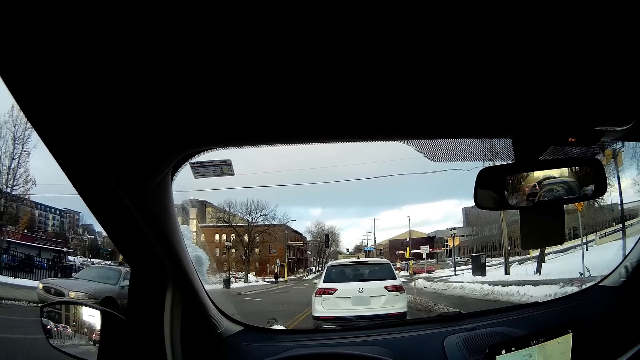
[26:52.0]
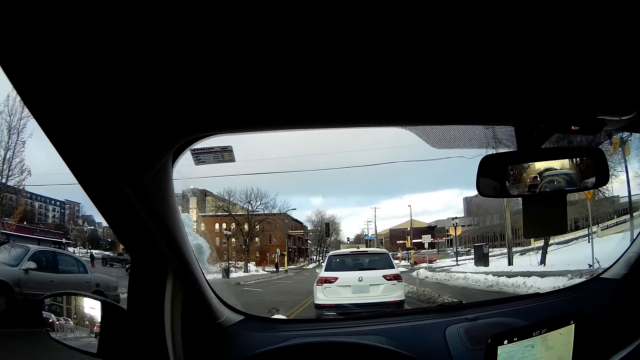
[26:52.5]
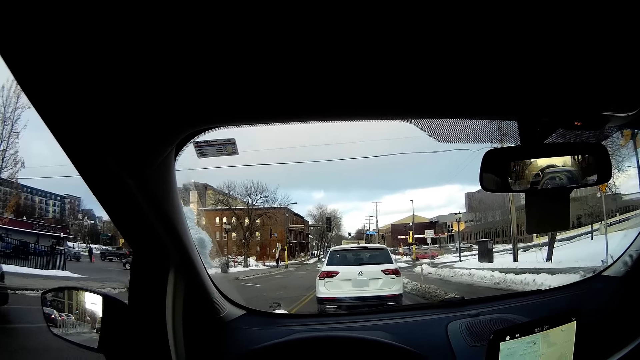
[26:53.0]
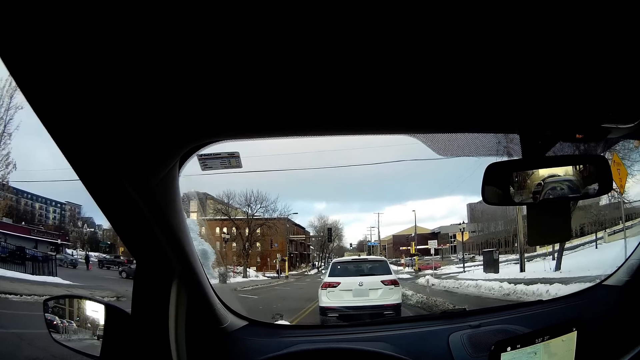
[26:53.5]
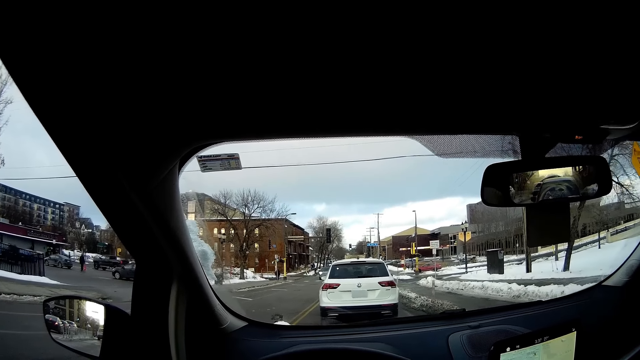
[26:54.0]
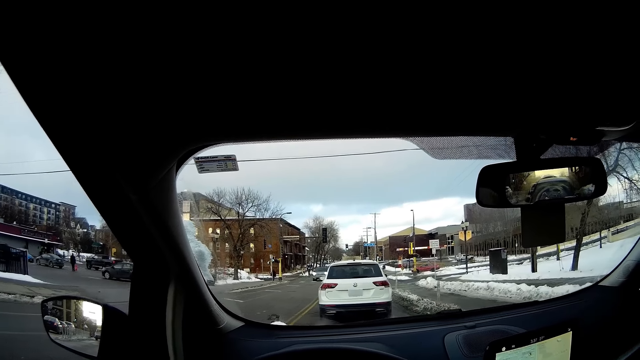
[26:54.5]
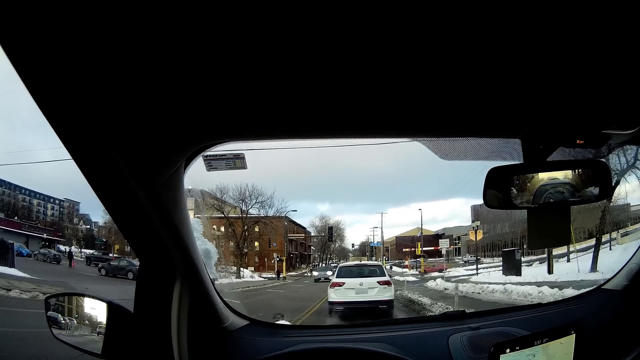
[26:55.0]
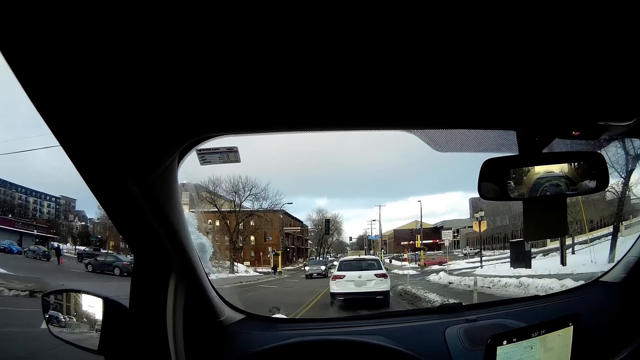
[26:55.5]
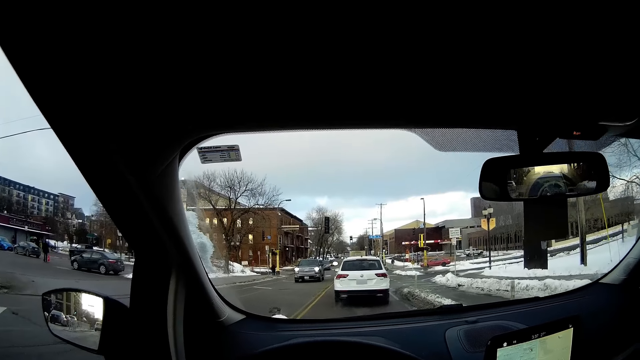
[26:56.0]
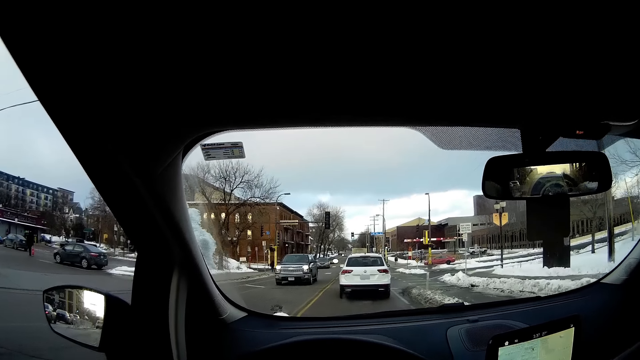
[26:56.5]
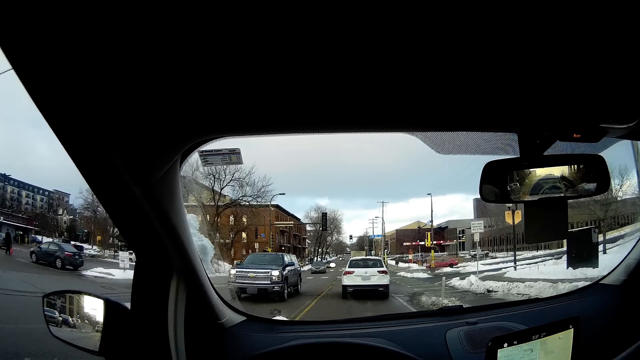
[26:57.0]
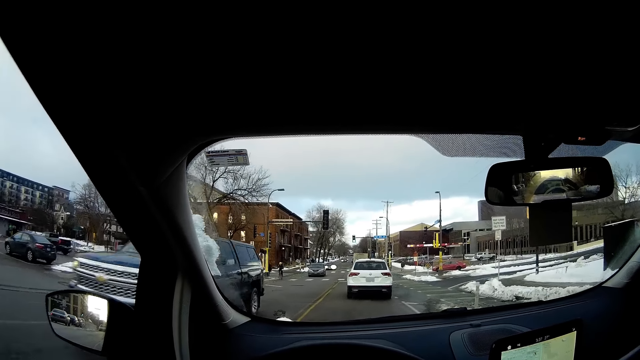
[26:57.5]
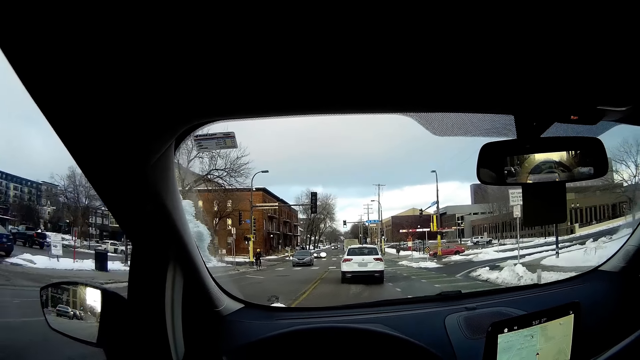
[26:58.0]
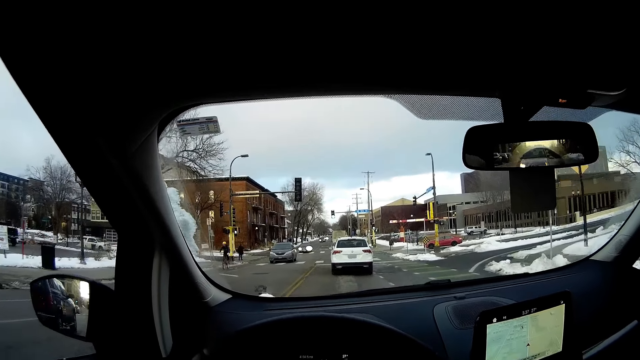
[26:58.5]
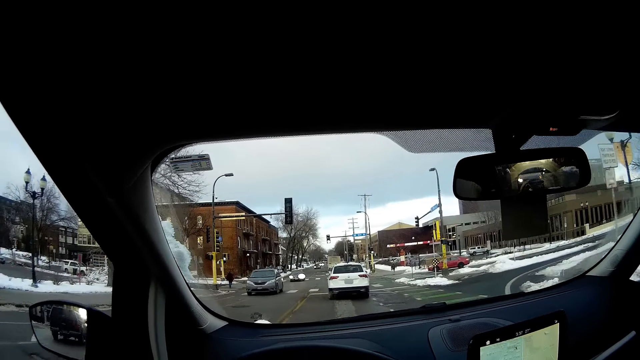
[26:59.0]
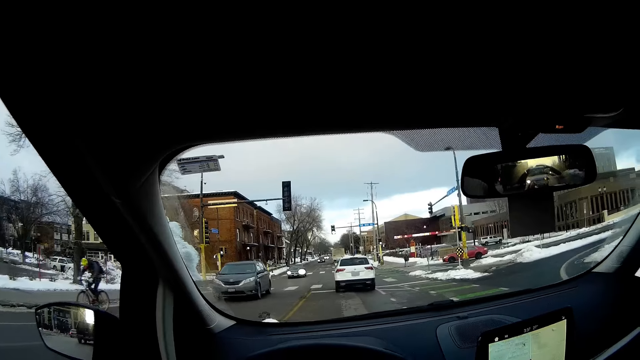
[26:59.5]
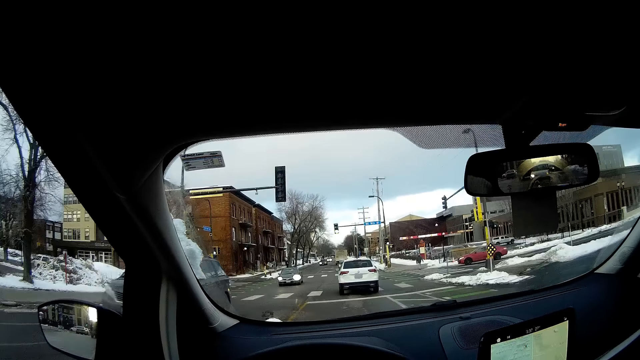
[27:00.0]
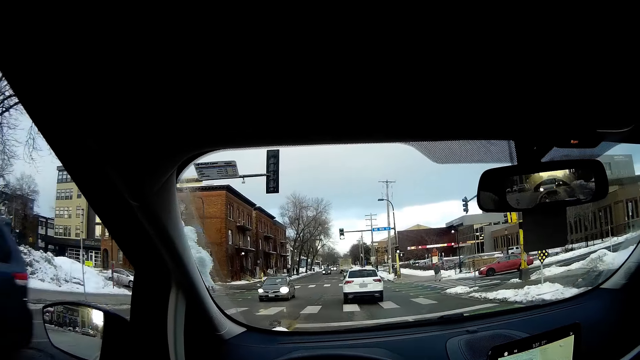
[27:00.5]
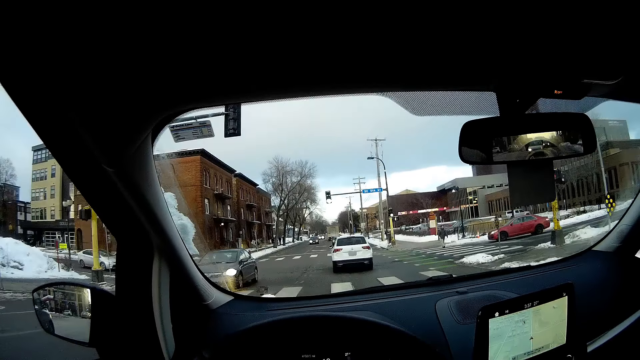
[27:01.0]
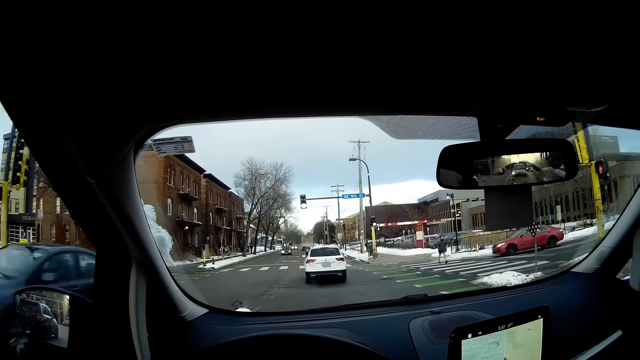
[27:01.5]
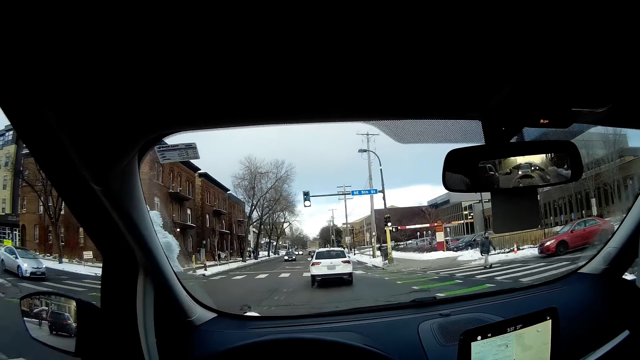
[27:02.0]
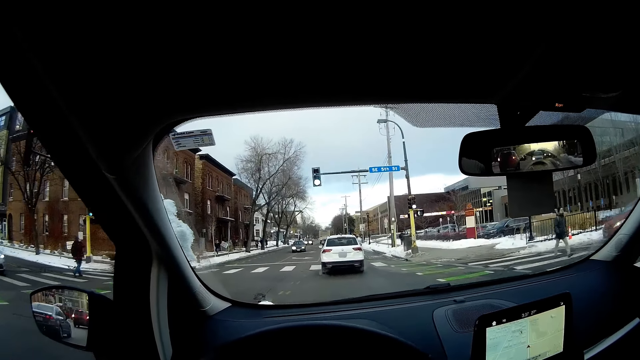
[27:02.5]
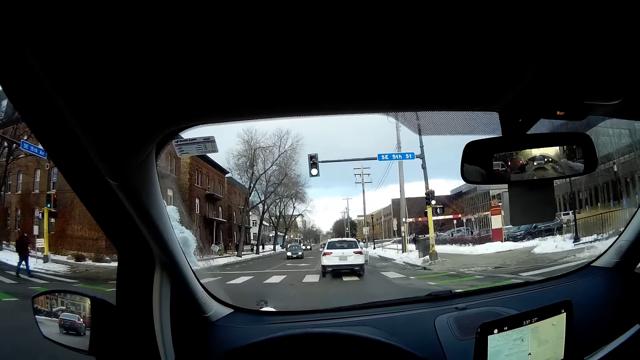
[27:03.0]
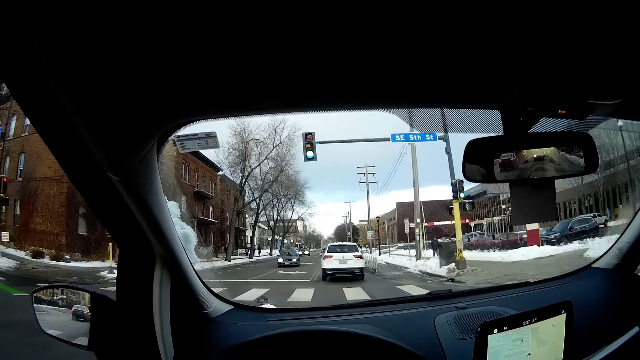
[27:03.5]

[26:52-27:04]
The camera wearer accelerates with the car. They drive the car.

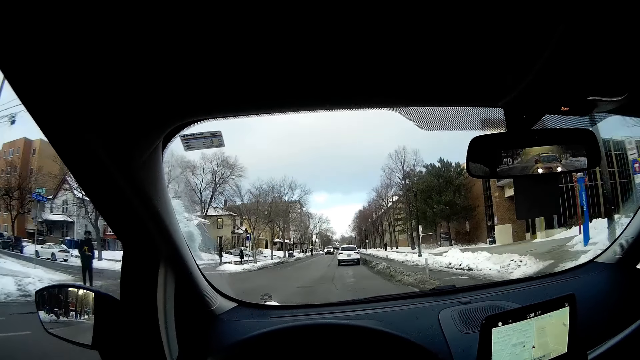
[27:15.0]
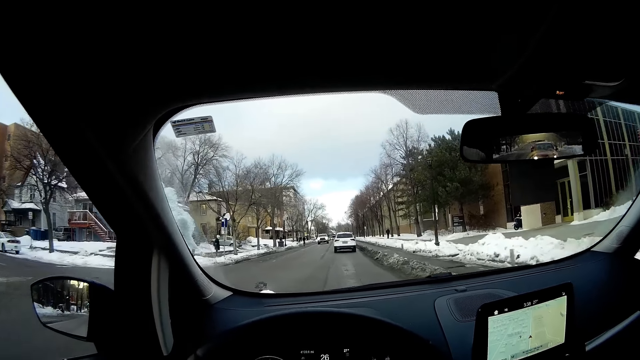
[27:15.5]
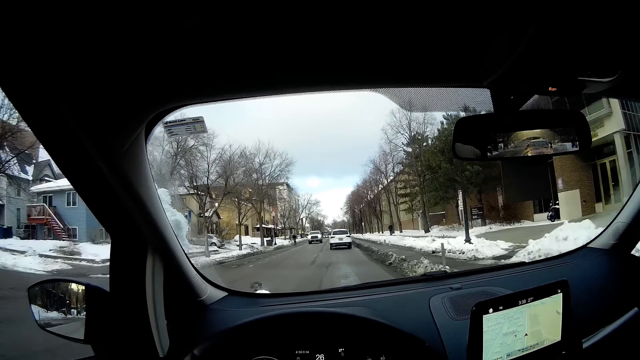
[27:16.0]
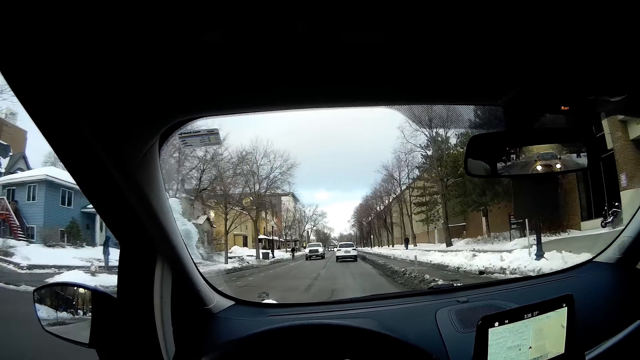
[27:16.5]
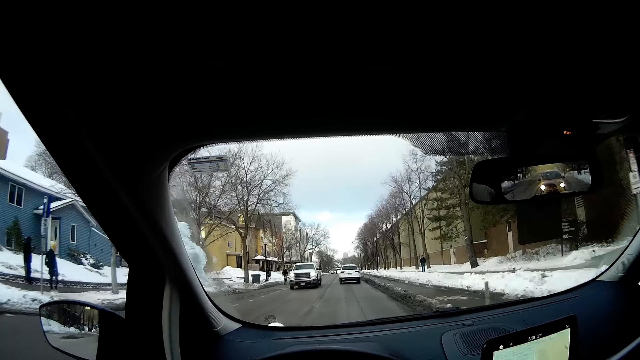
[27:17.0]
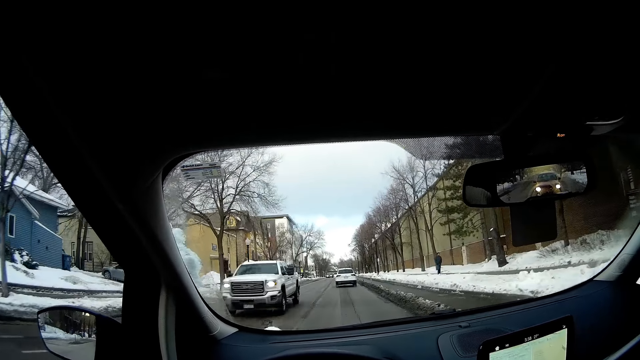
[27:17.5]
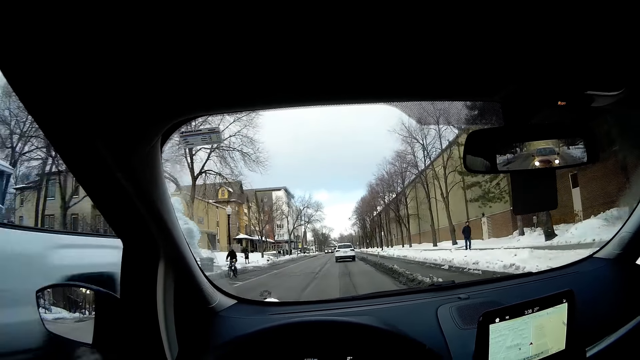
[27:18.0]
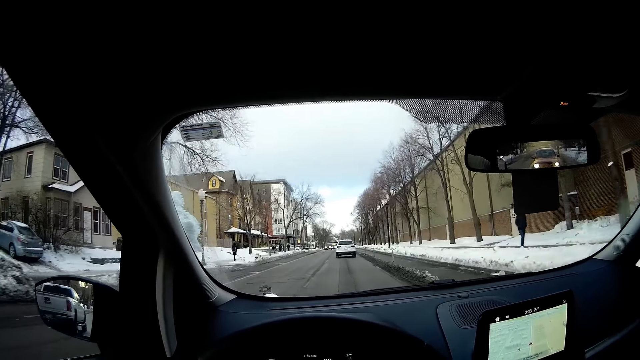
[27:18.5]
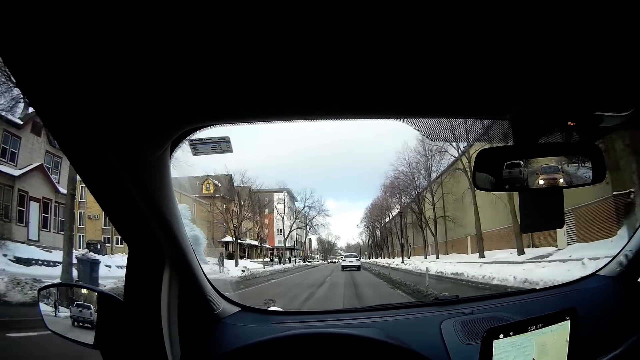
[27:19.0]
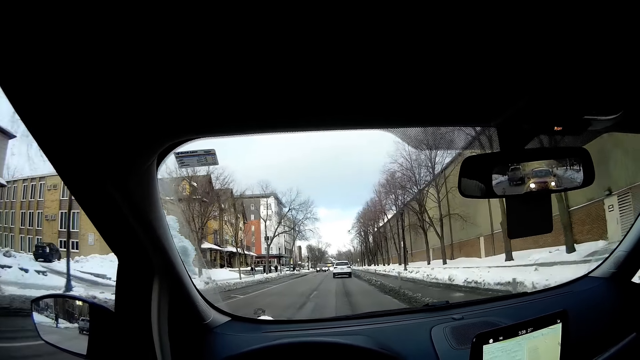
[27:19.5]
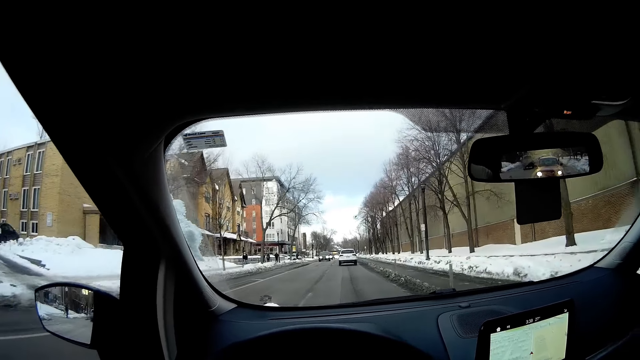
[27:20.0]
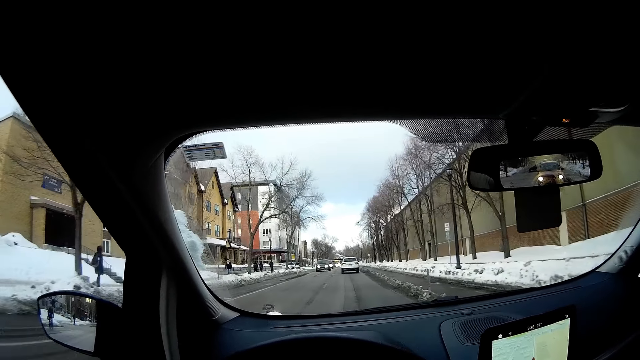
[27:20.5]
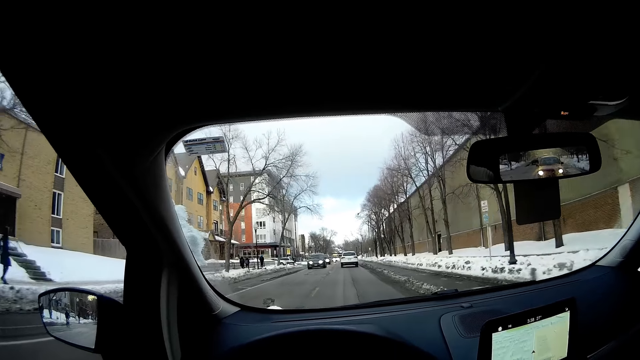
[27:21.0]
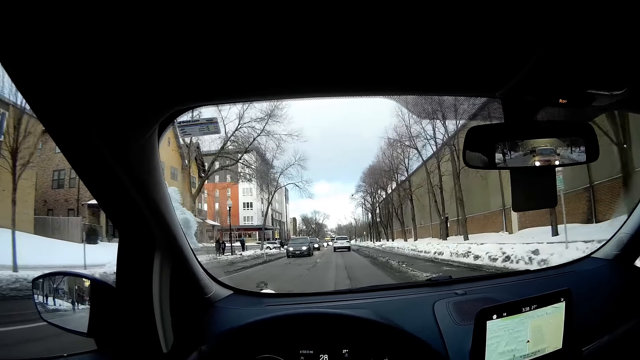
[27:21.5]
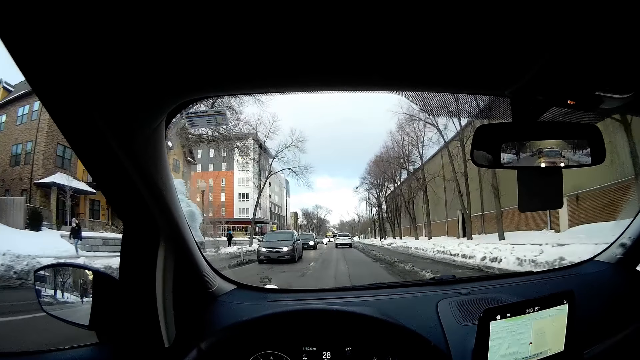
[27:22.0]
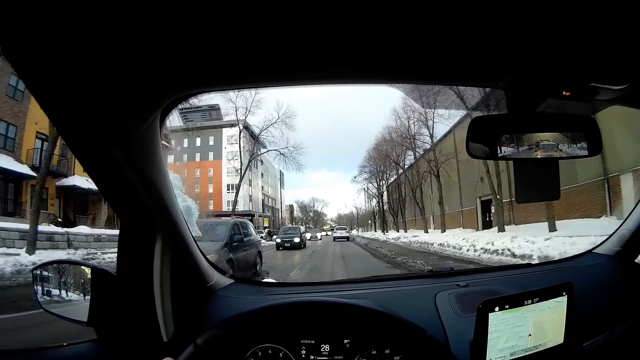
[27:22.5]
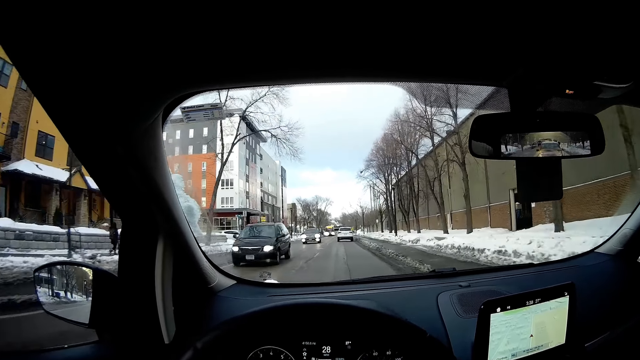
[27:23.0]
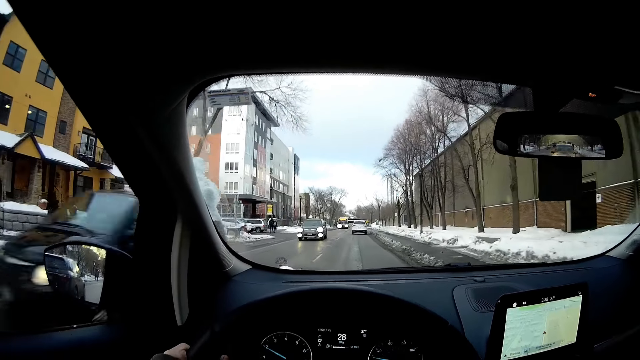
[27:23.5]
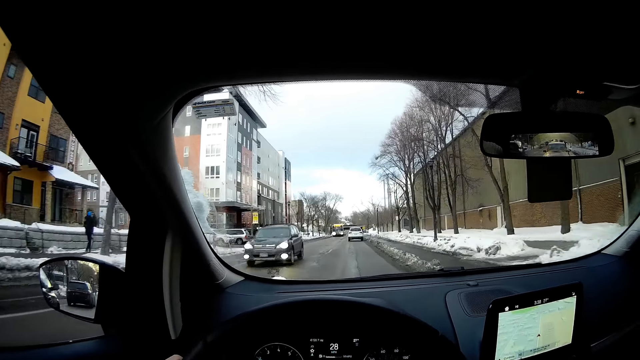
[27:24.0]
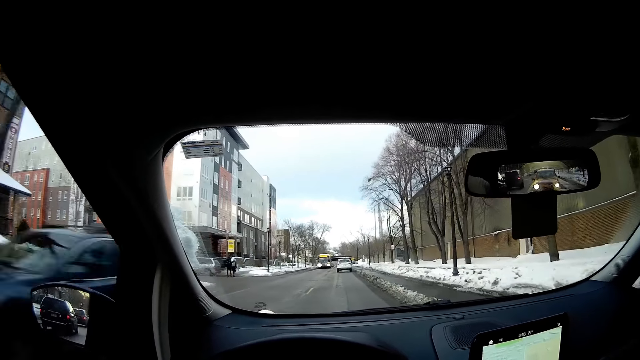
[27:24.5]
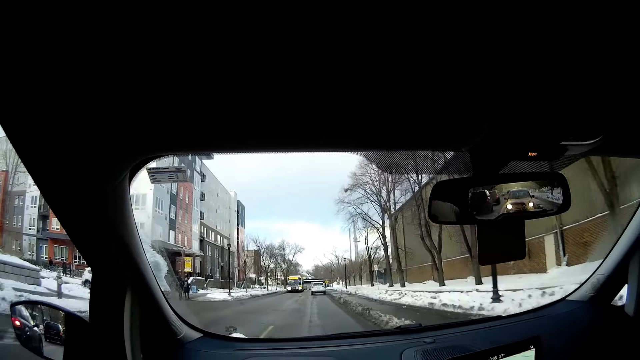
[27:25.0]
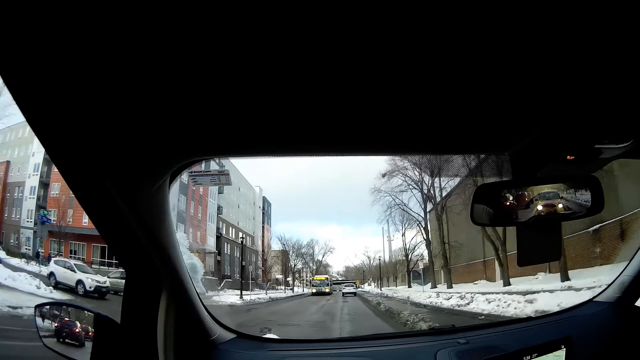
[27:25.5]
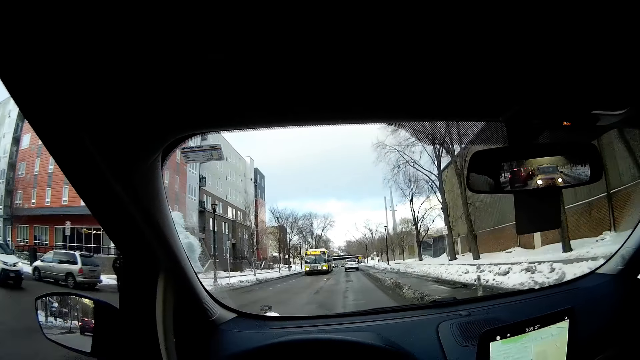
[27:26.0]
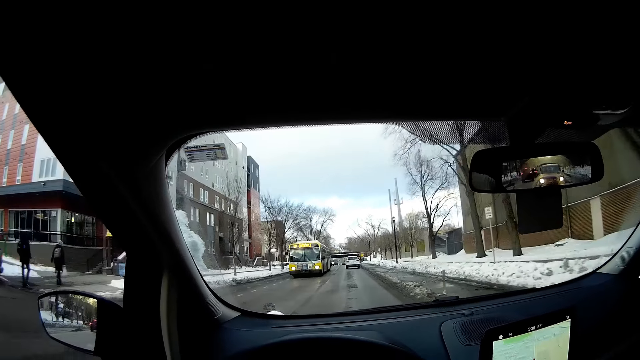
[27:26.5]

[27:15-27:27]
A white pickup truck drives past the camera wearer. A man rides a bicycle past them. A black car drives past them. This happens repeatedly.
